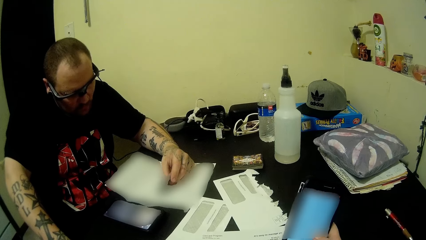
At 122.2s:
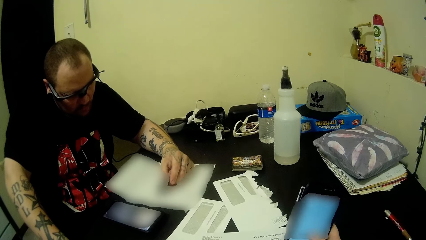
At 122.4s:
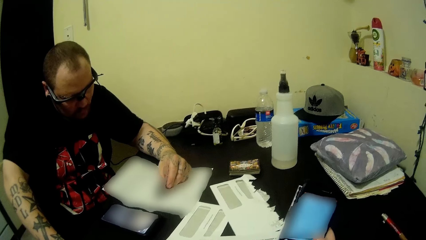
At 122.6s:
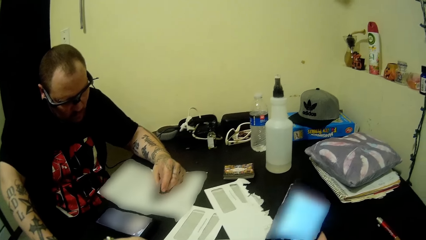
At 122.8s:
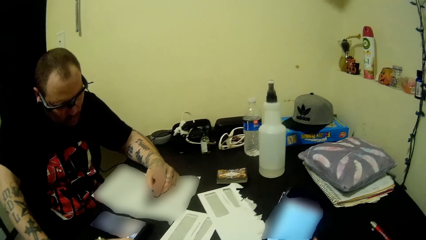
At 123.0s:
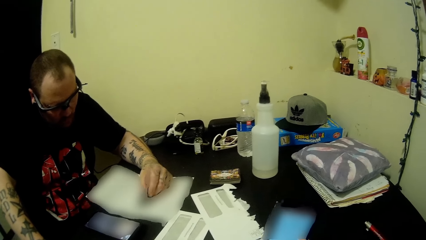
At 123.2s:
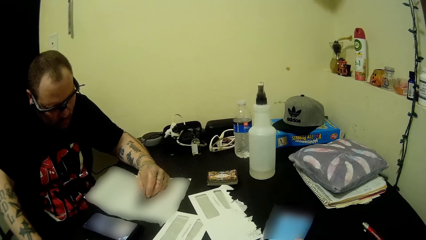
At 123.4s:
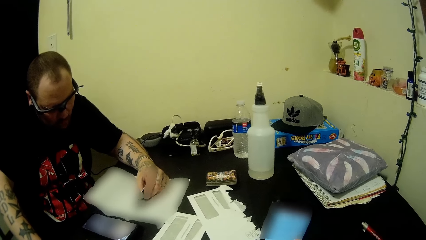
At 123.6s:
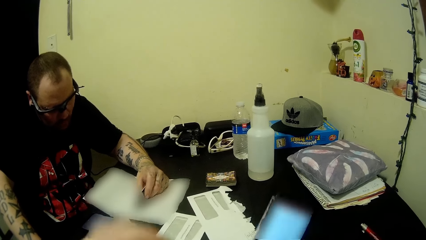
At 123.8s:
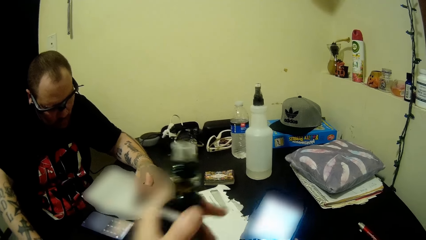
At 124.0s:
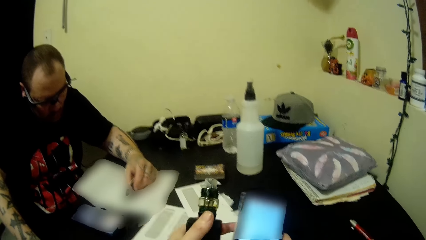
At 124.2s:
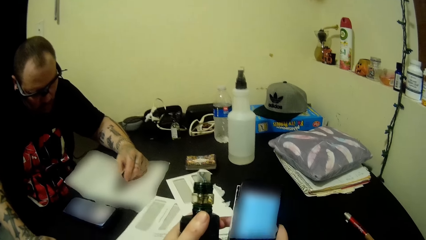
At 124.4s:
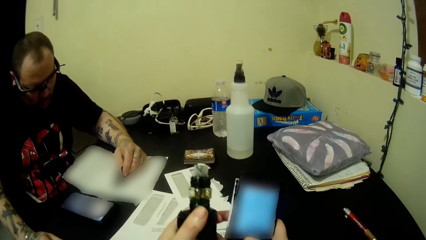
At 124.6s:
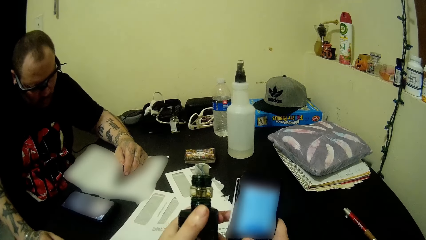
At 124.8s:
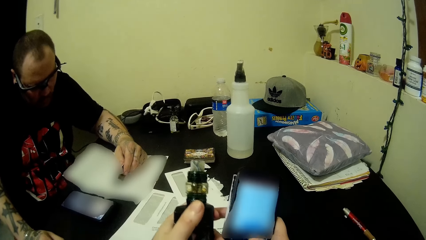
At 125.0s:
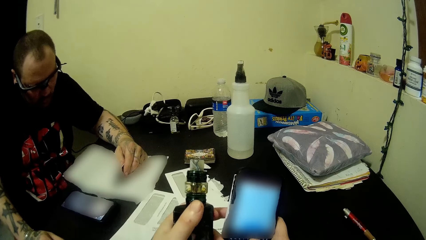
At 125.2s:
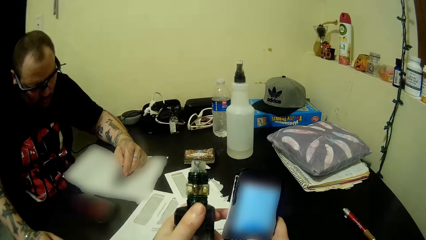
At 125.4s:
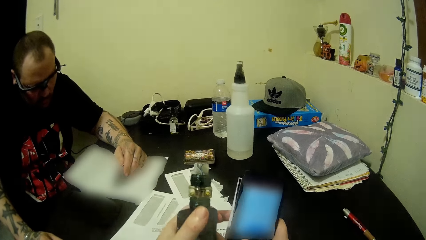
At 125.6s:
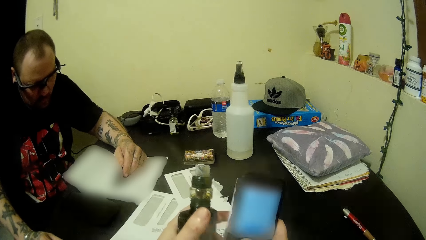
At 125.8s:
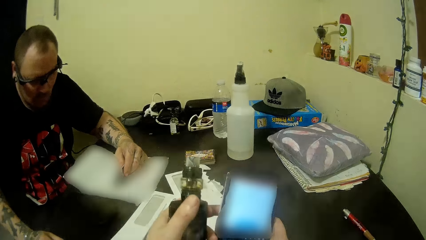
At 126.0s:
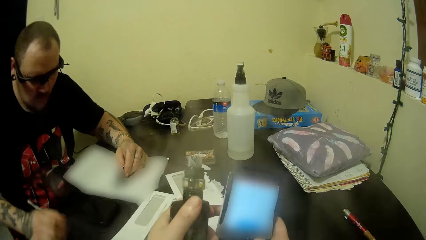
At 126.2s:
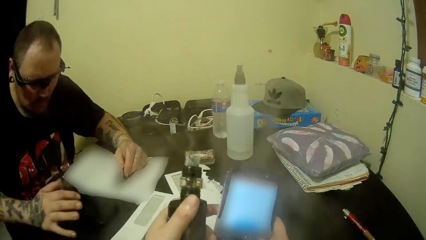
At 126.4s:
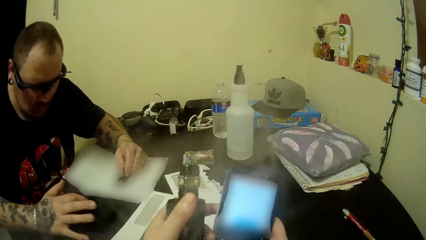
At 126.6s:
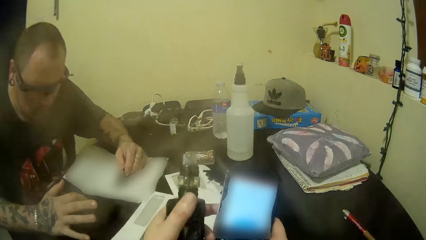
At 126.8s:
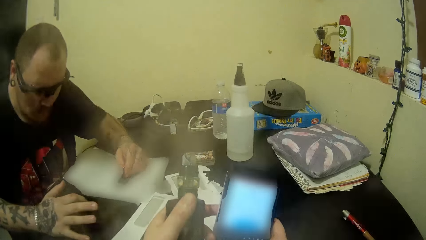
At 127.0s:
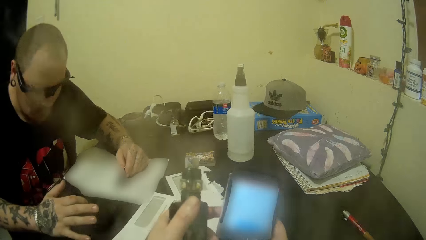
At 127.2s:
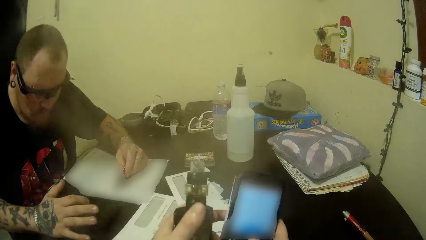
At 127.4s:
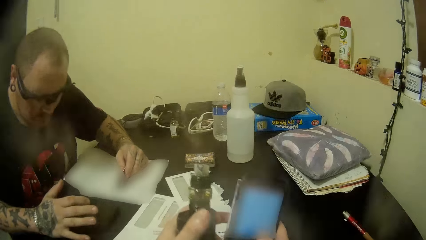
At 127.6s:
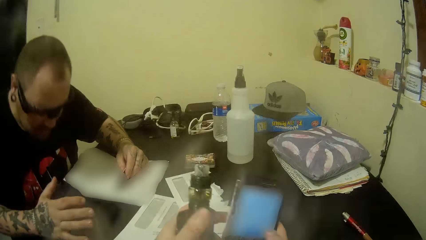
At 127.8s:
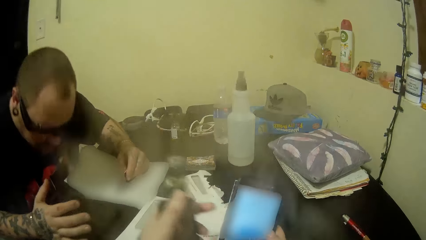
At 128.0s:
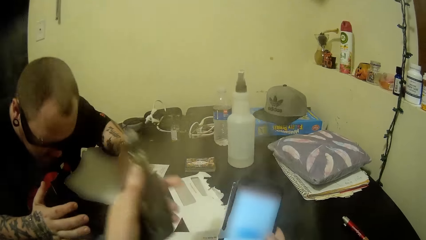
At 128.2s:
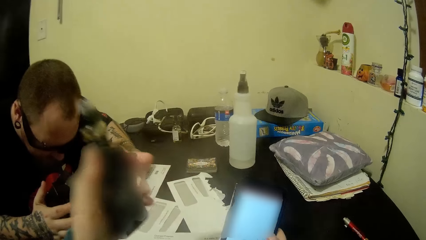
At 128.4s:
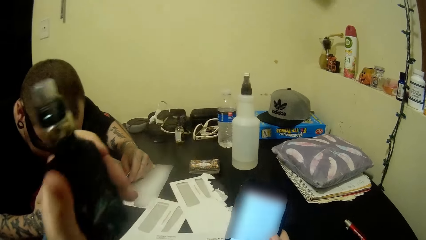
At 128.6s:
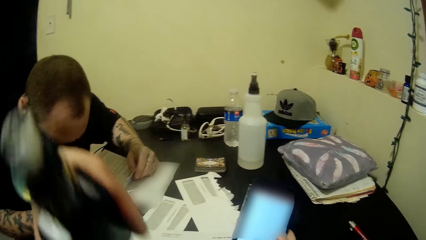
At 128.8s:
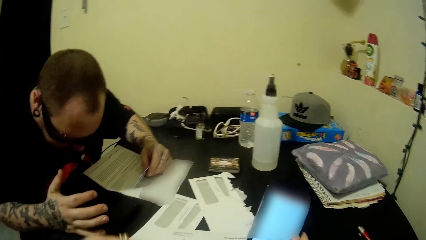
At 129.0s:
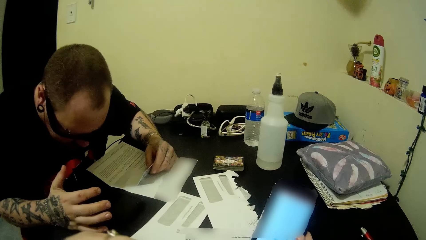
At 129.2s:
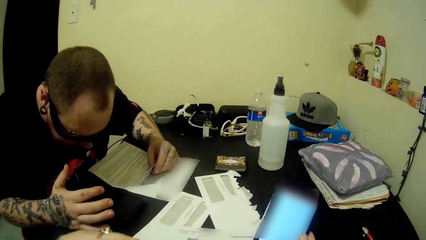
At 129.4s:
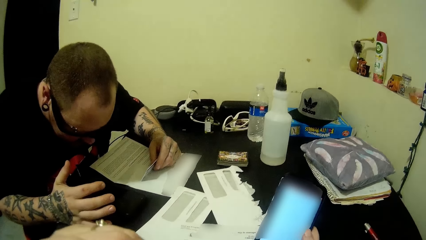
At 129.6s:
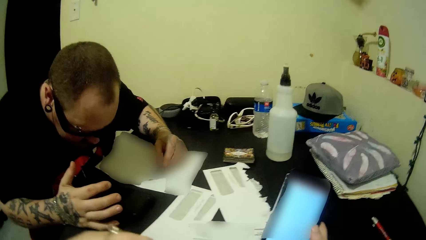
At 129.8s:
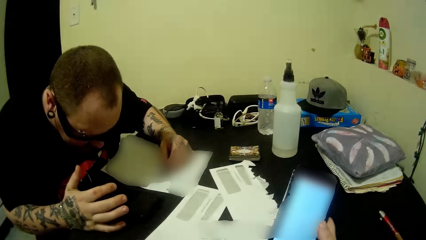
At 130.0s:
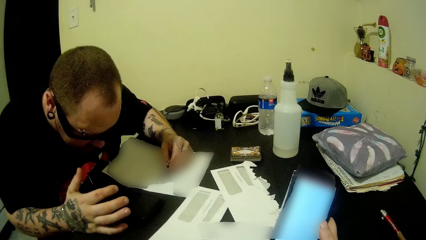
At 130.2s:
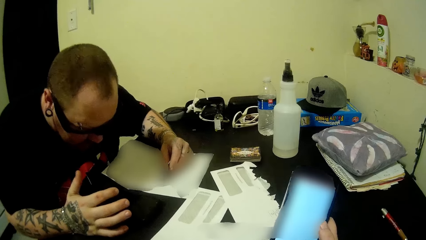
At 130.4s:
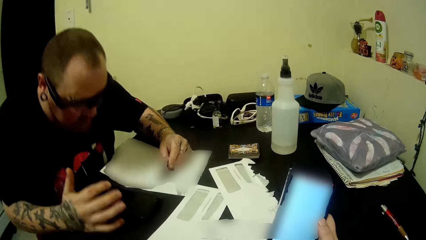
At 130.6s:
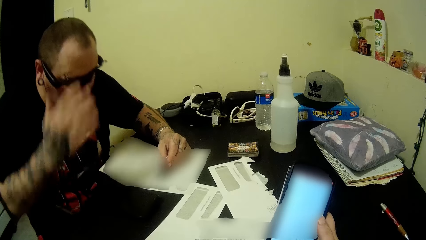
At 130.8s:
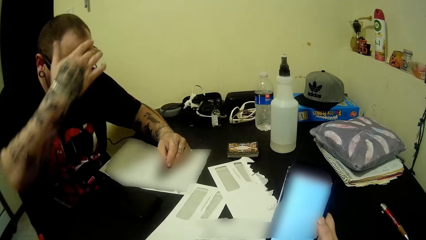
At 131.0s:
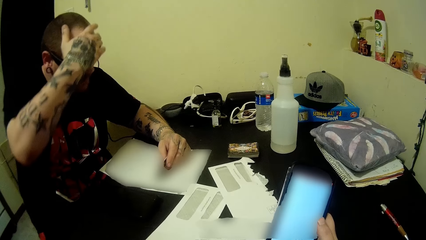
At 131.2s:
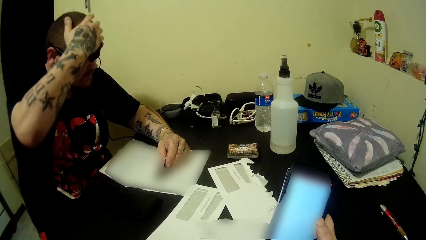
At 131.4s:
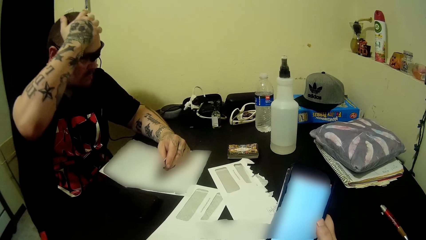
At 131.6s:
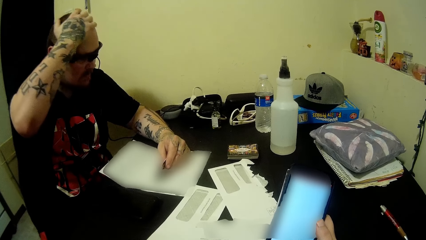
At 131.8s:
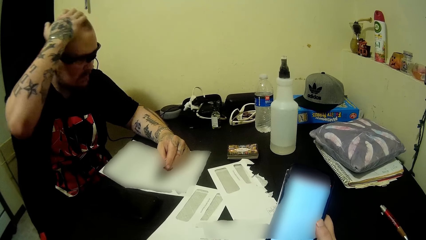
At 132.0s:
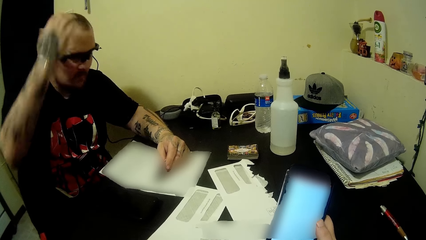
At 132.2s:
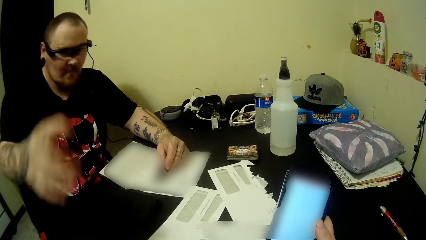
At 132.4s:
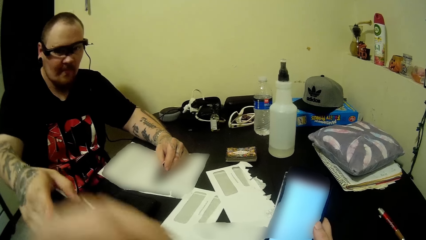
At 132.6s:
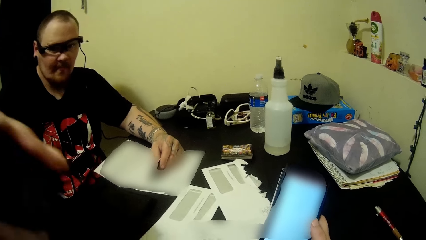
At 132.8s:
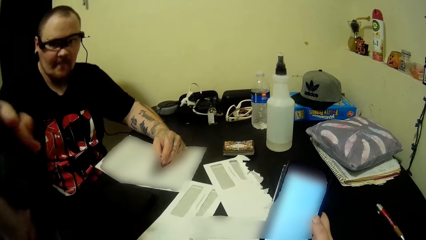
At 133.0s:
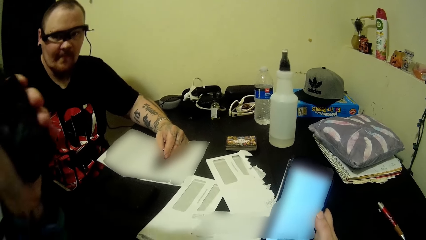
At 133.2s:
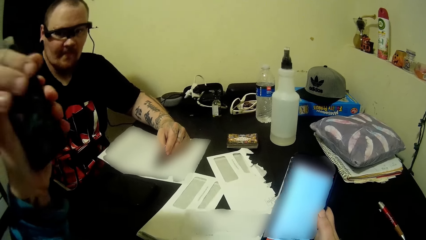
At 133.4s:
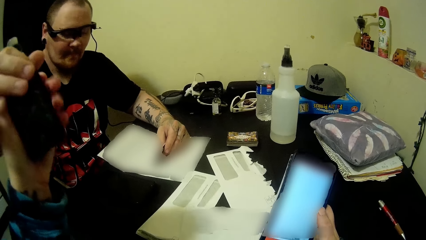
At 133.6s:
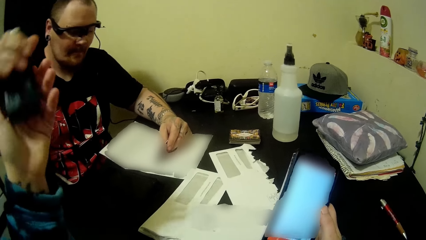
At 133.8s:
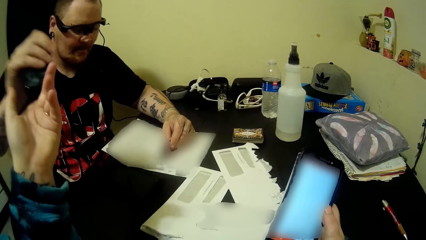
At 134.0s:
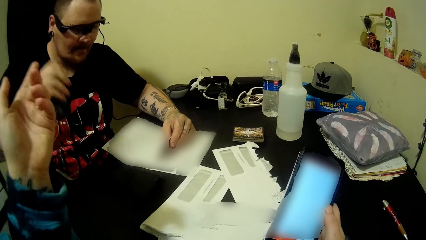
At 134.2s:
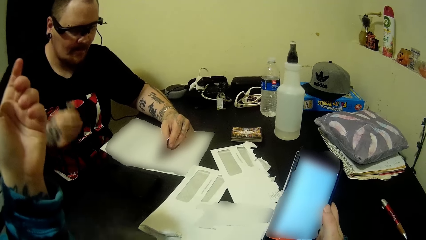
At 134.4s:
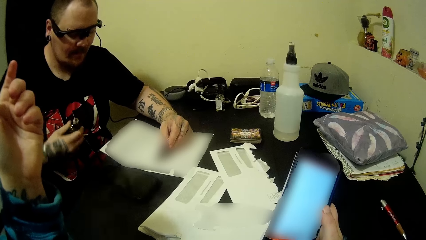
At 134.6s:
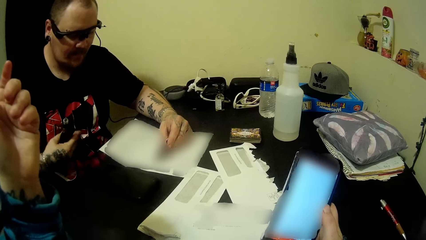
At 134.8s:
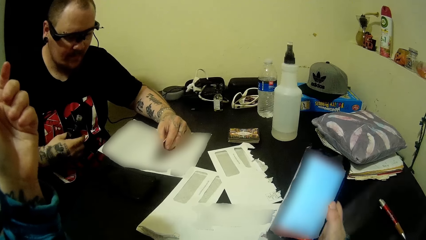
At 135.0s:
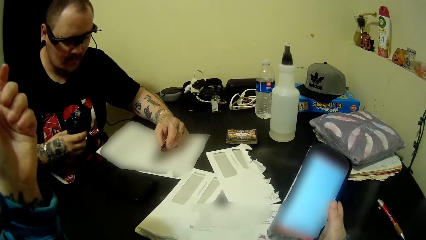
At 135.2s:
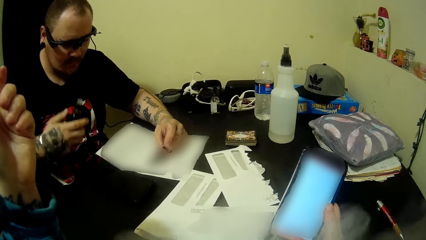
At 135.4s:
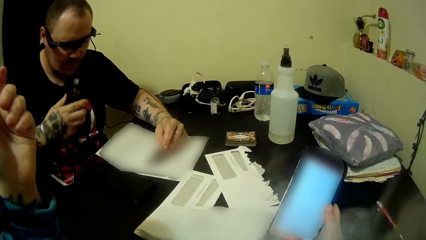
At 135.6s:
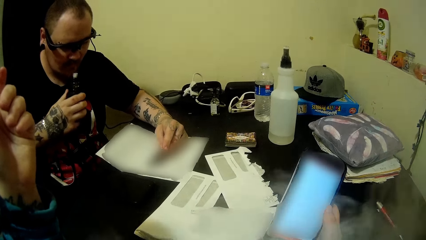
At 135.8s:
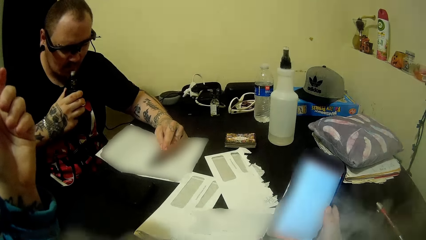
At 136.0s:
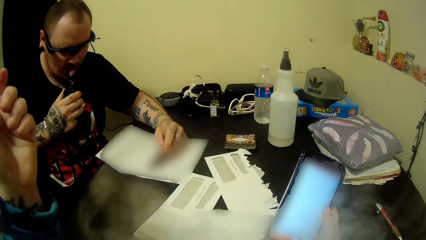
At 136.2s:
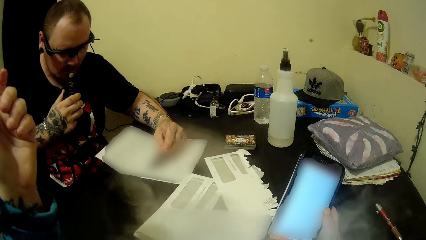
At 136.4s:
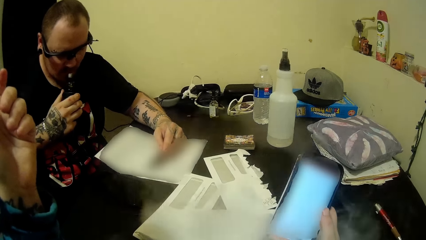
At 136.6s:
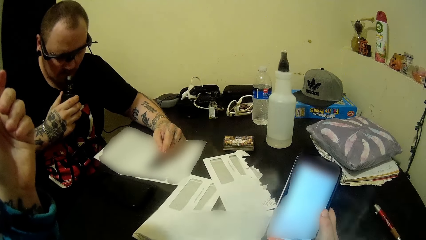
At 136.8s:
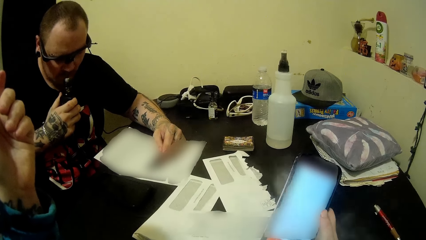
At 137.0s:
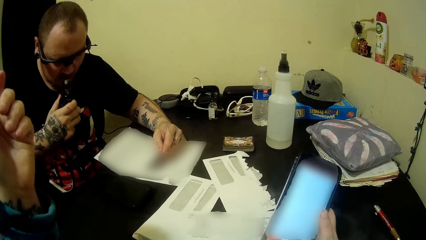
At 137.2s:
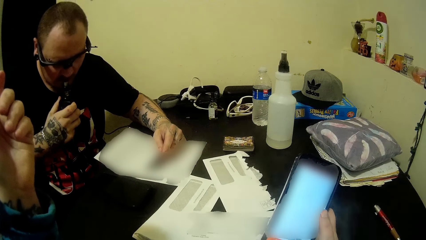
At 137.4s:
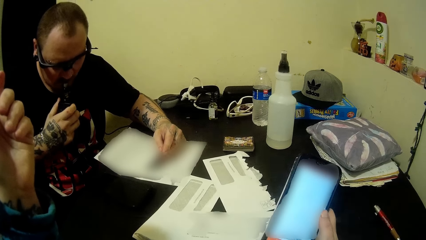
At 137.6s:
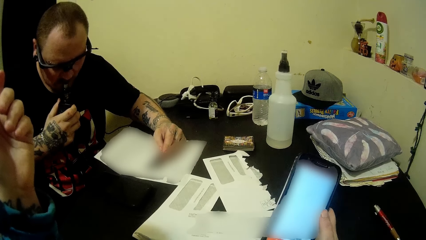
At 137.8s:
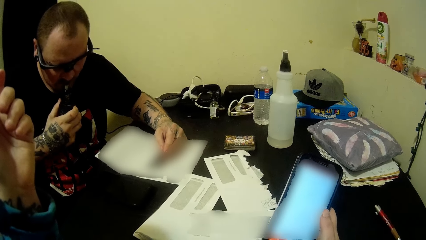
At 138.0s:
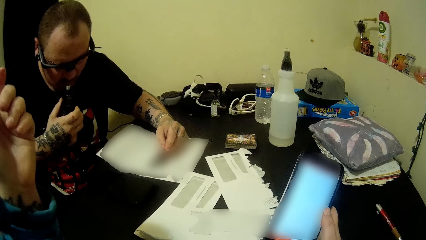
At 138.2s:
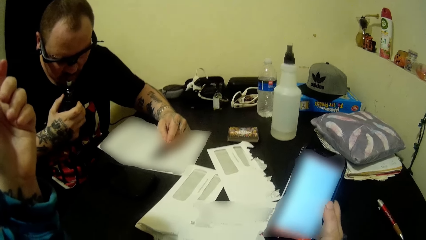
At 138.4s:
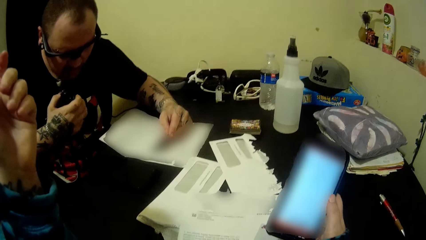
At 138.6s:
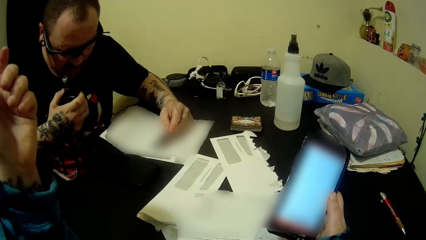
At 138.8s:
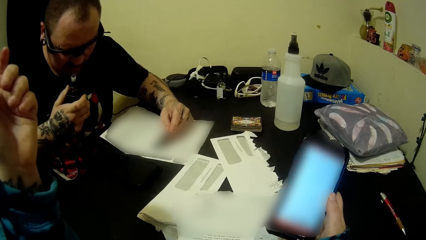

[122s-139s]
The camera wearer uses the vape bottle. A person operates on the phone. The person holds its hair. The person collects the vape bottle.
